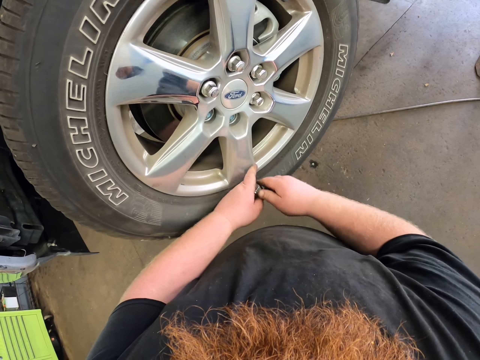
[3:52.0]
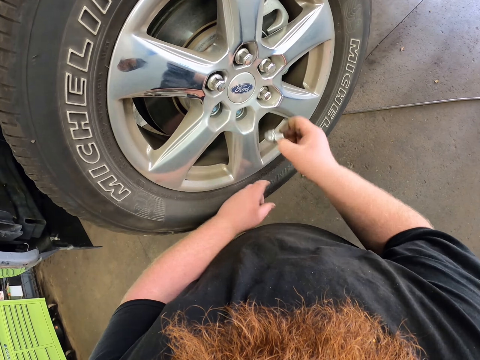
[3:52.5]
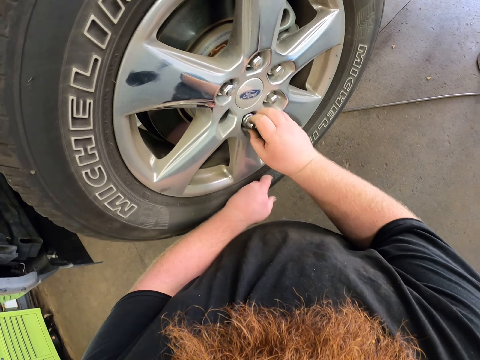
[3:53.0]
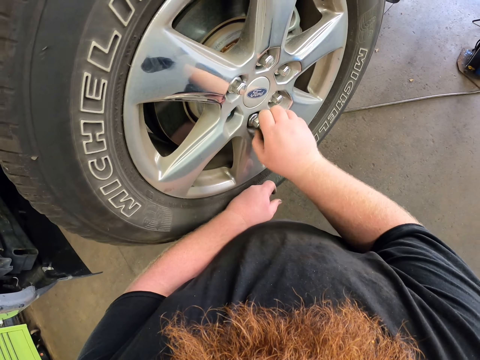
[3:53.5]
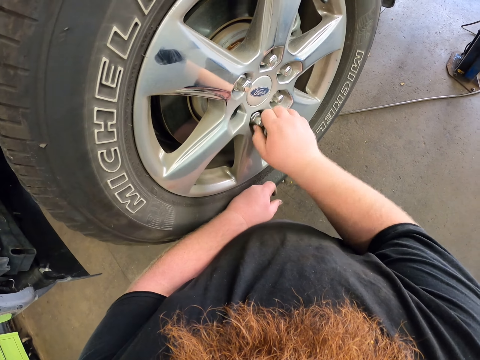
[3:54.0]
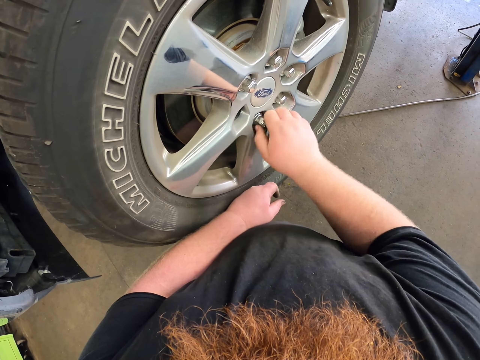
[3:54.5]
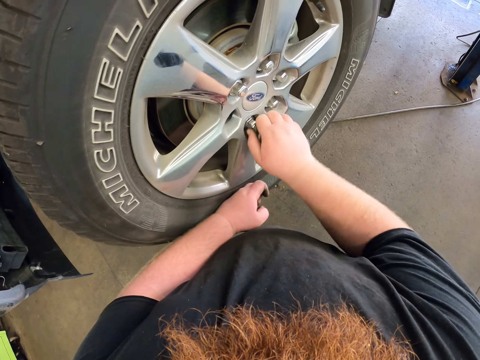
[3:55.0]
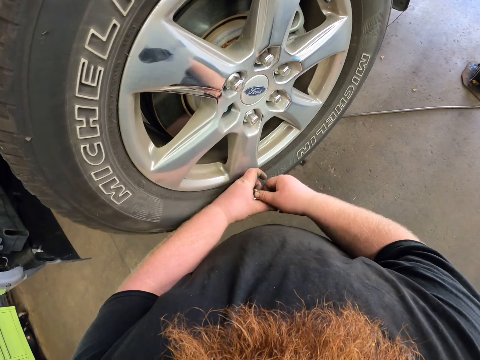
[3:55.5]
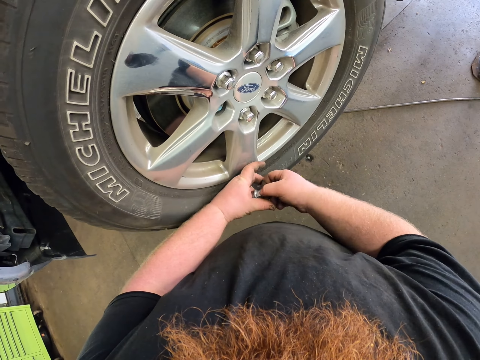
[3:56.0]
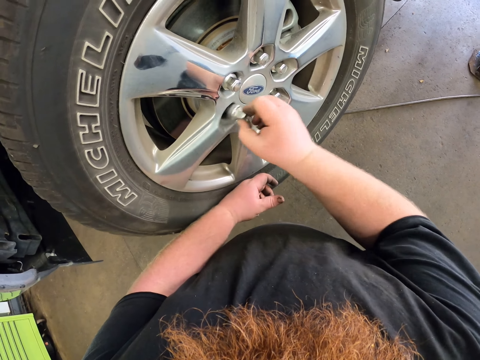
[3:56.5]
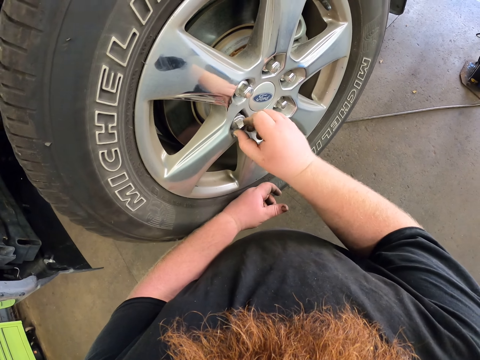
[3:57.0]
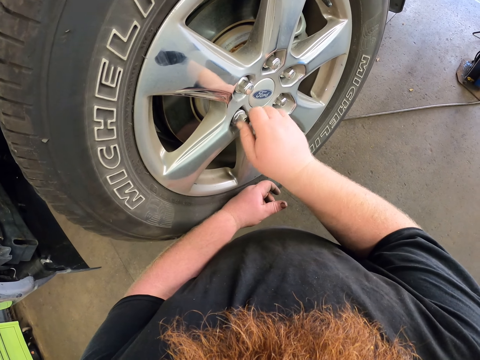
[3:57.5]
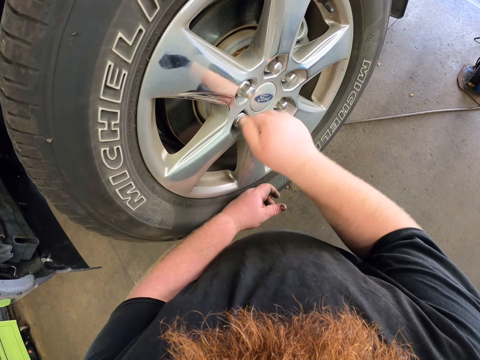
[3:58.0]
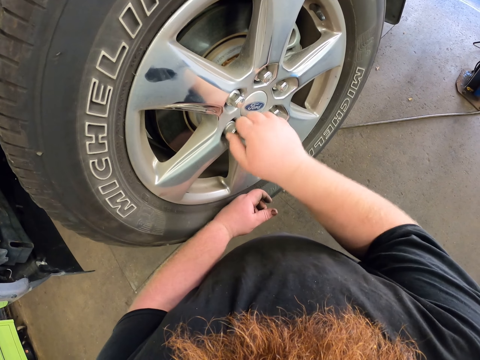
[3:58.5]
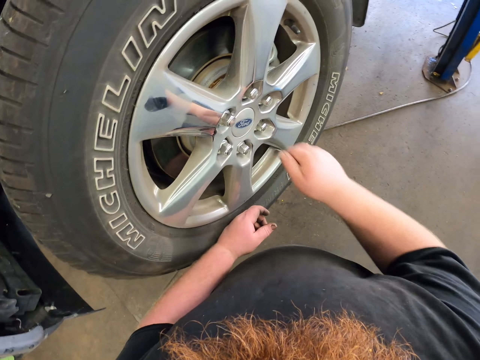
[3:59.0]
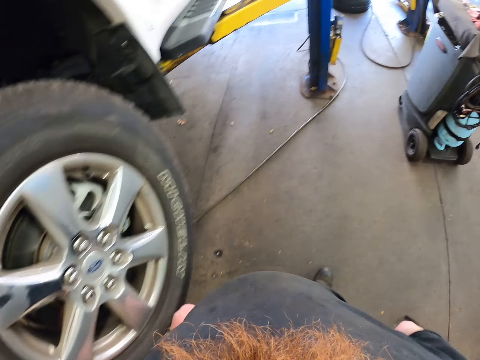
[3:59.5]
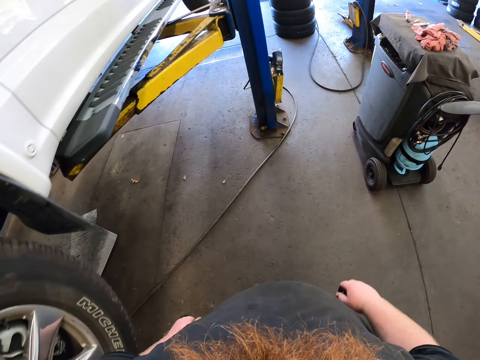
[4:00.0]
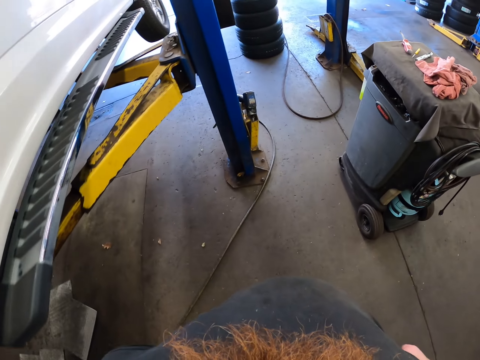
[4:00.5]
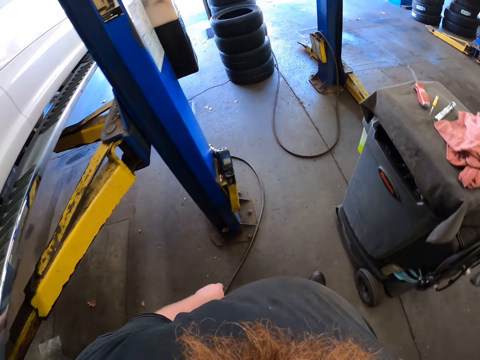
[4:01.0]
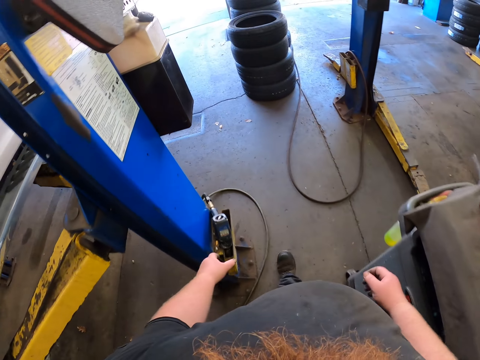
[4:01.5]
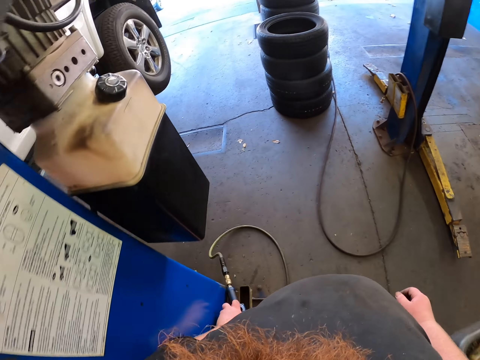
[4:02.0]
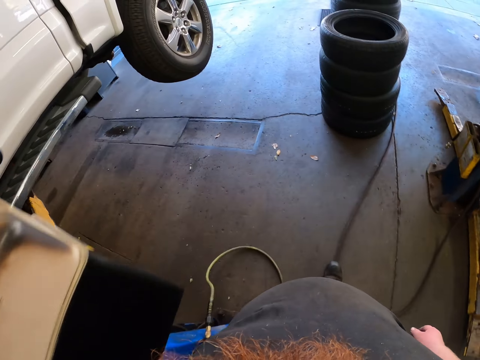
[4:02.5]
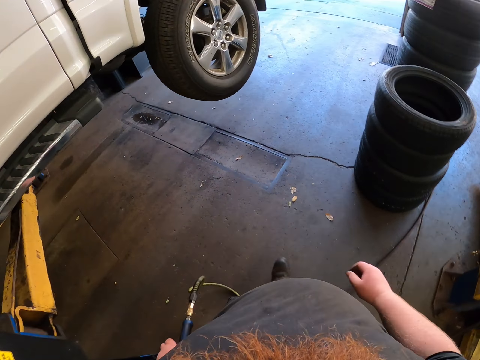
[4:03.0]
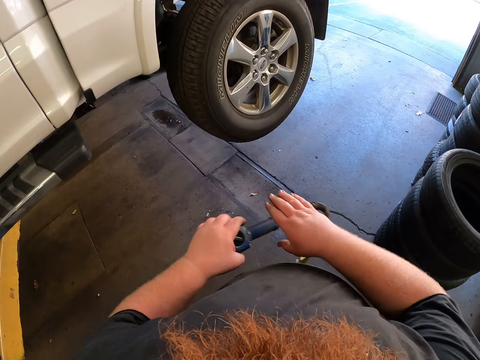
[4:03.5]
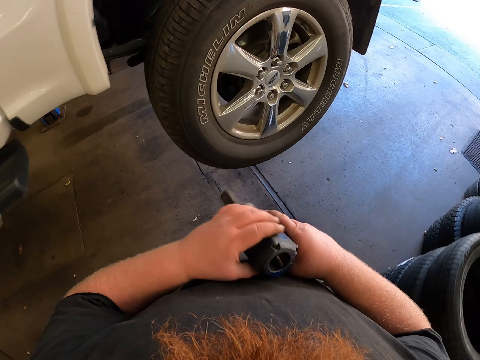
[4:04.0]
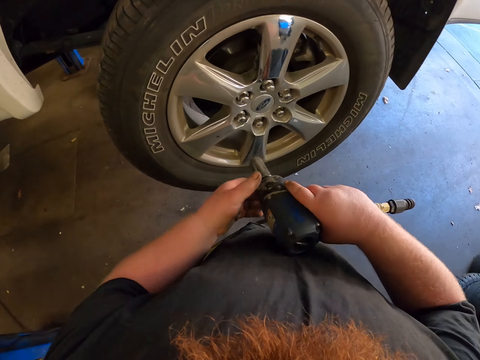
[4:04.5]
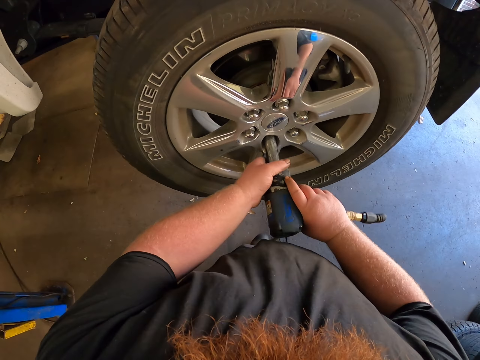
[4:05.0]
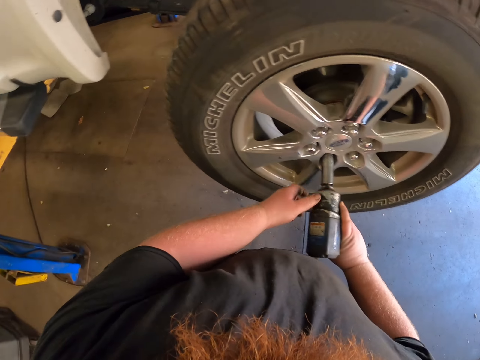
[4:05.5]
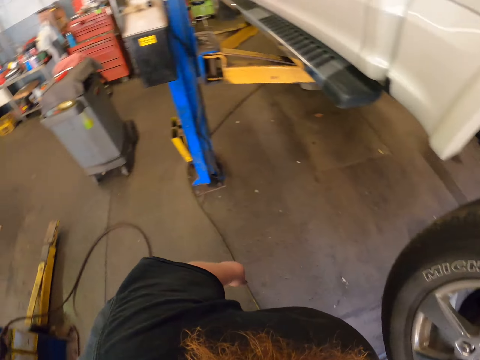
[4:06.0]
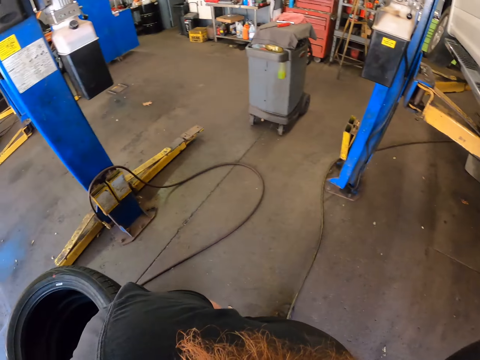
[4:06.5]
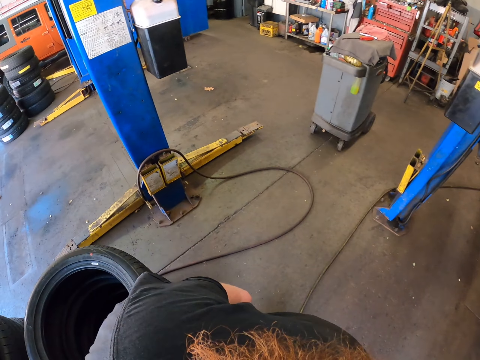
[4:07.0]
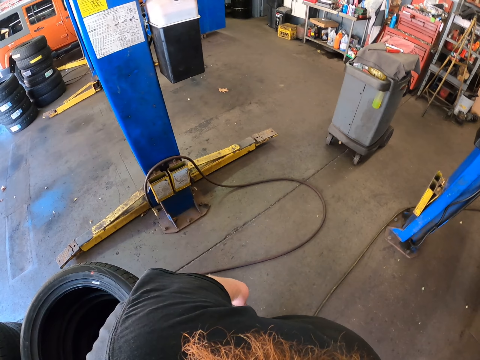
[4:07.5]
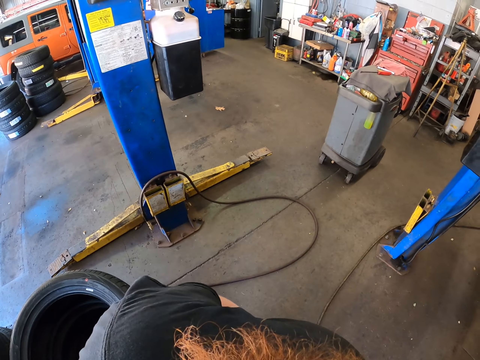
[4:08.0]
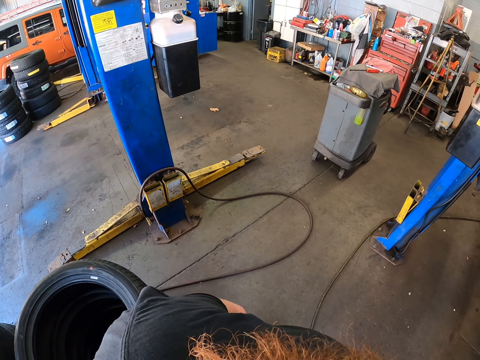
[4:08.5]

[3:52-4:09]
The camera wearer picks up lug nuts. They fasten a lug nut on the tire. They pick up the lug nuts. They fasten a lug nut on the tire. They walk around. They pick up an impact wrench. They hold the impact wrench with both hands. They fasten the lug nut with the impact wrench. They look around.

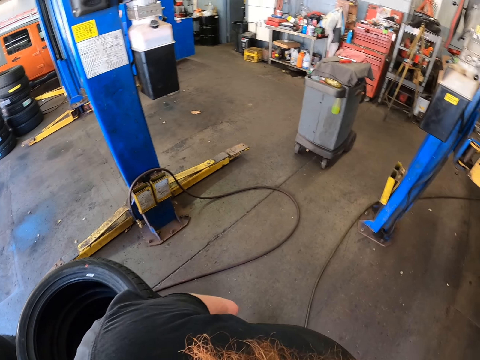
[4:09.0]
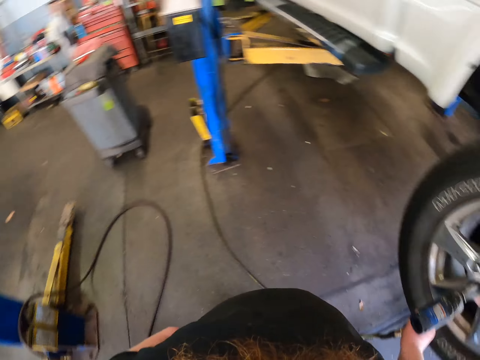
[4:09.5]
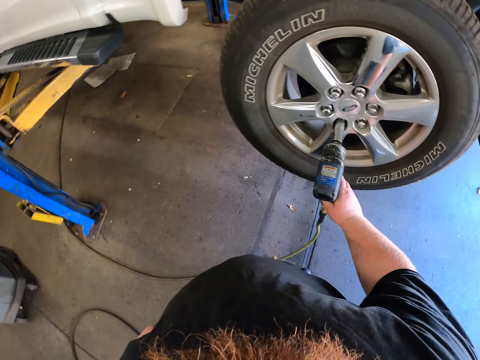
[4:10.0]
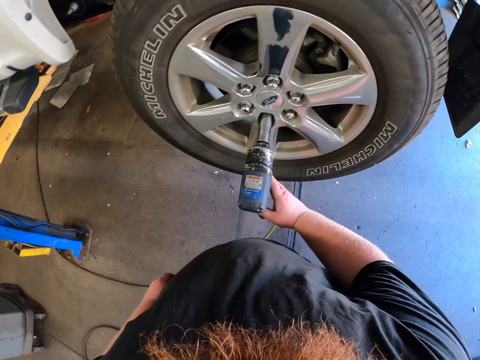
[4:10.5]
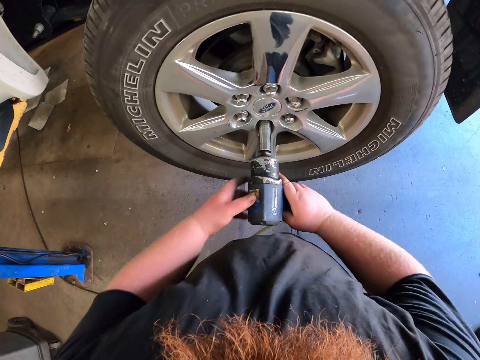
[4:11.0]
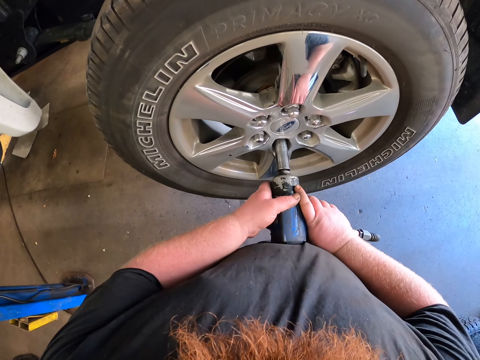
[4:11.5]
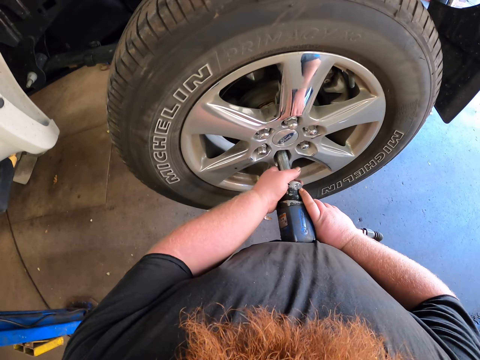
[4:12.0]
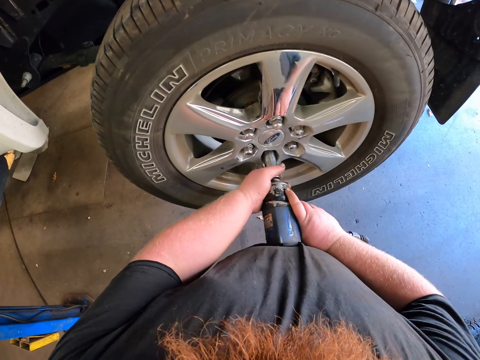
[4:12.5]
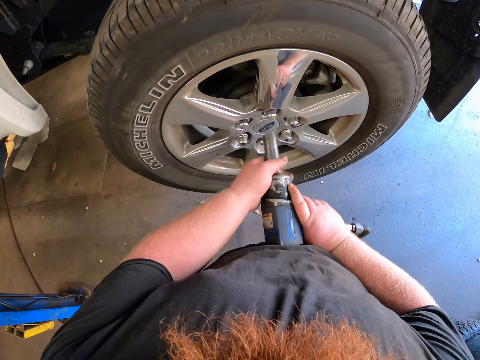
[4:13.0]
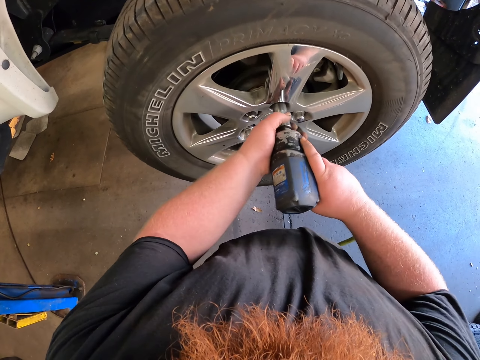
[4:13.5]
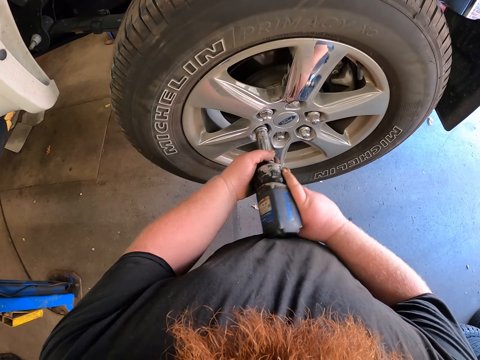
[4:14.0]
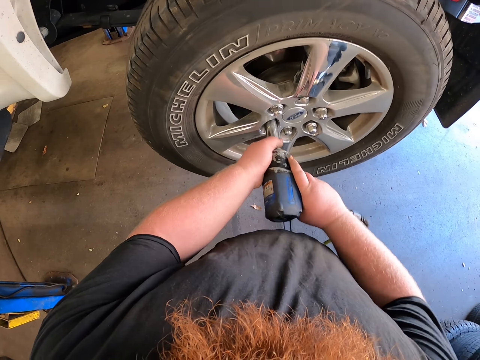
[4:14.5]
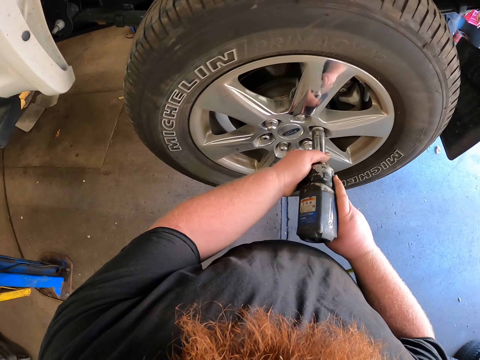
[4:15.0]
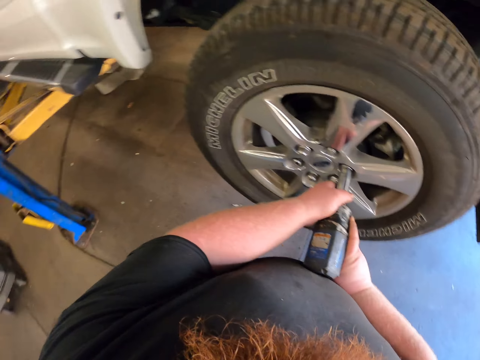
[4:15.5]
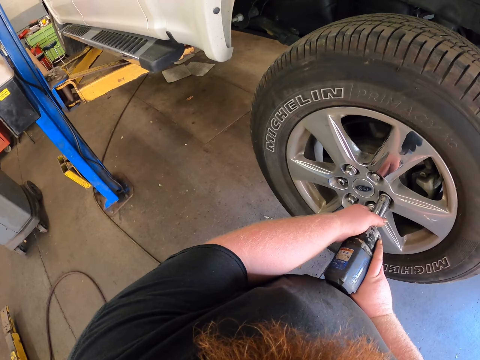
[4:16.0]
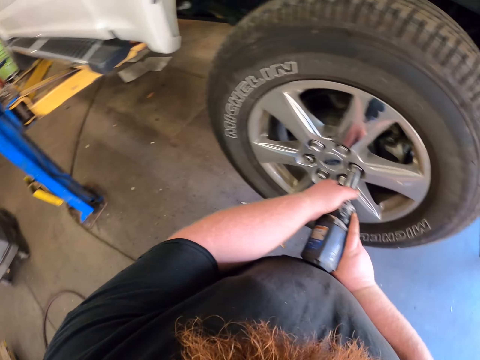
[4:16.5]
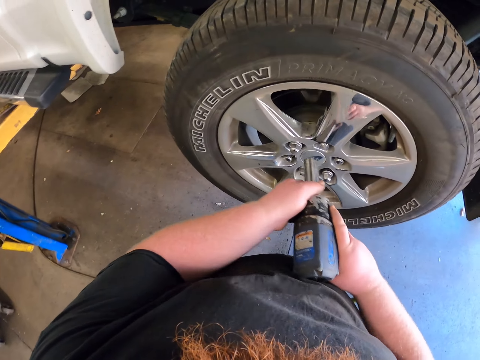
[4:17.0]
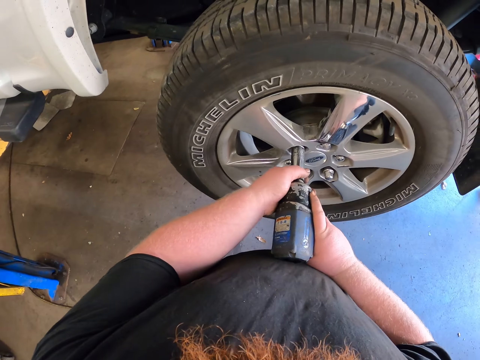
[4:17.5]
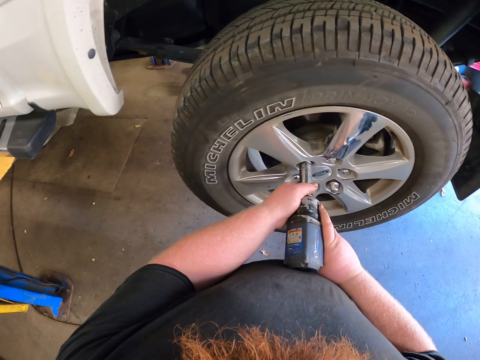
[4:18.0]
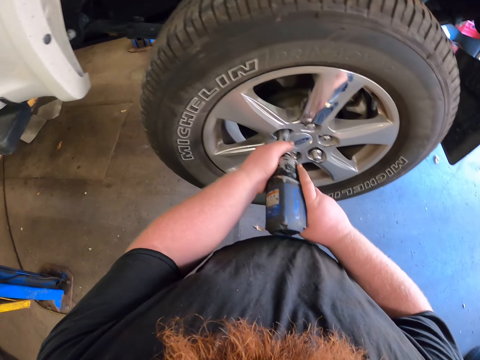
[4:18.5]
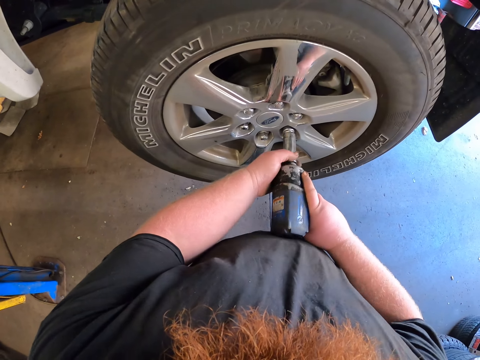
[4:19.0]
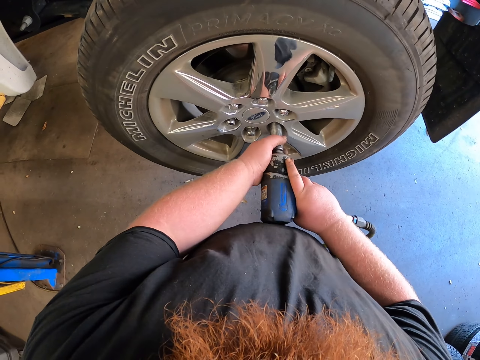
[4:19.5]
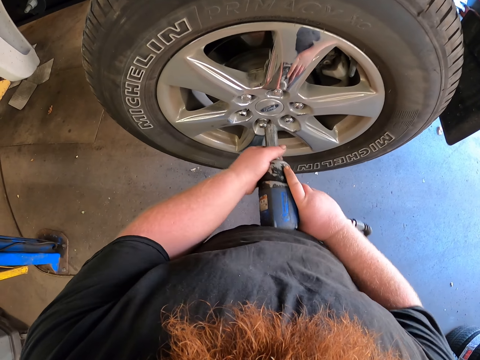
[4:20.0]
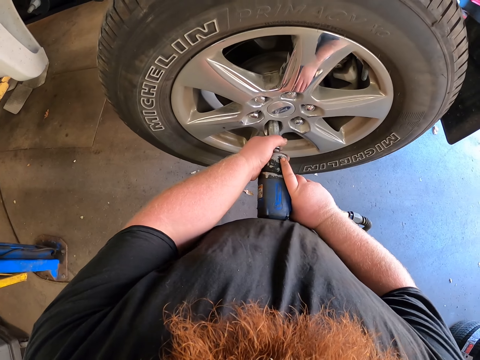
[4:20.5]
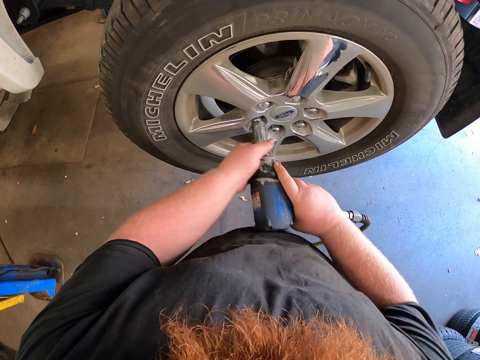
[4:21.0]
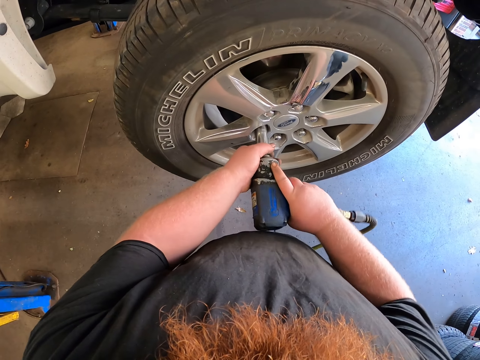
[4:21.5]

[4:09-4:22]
The camera wearer fastens a lug nut with the impact wrench. They hold the wrench with both hands. They remove the impact wrench. They fasten the lug nut with the impact wrench.
